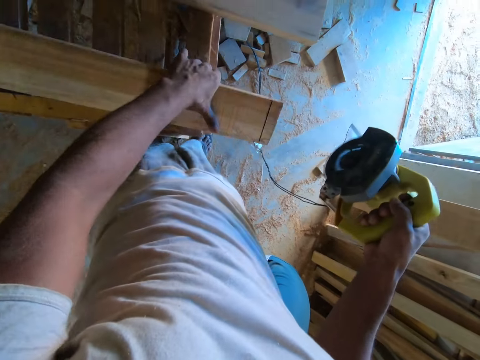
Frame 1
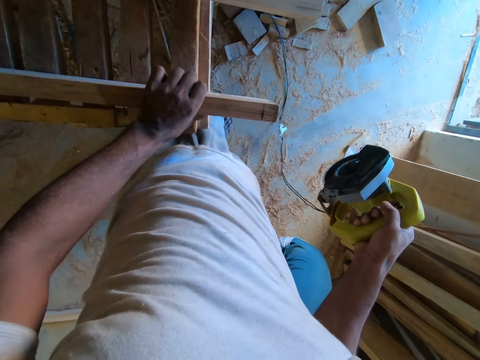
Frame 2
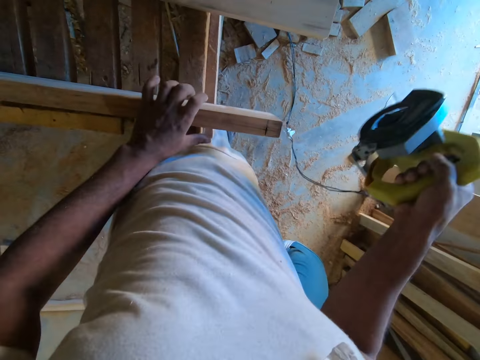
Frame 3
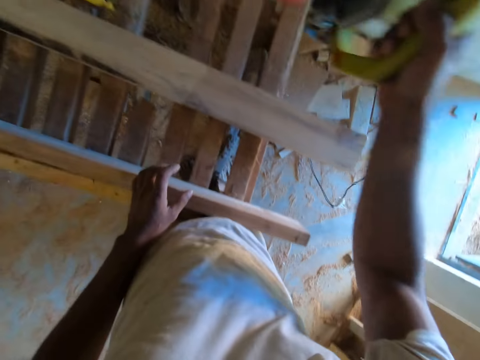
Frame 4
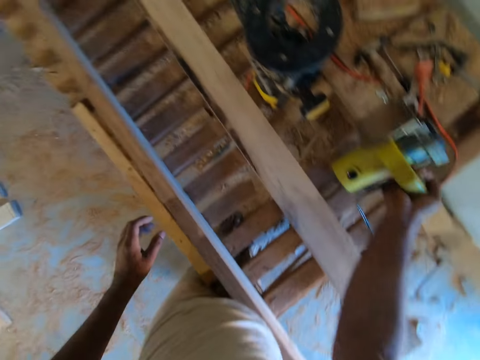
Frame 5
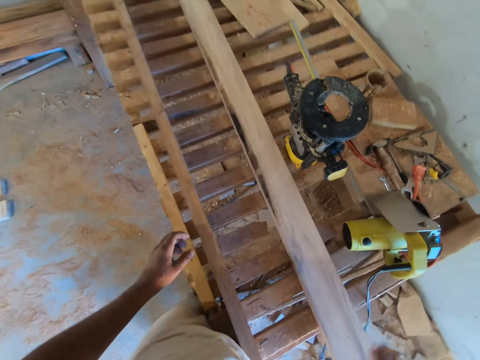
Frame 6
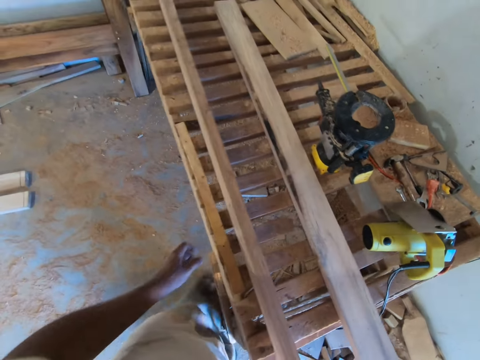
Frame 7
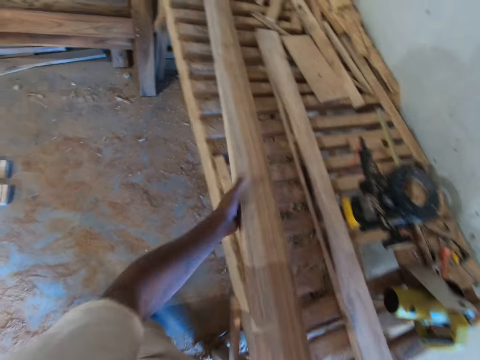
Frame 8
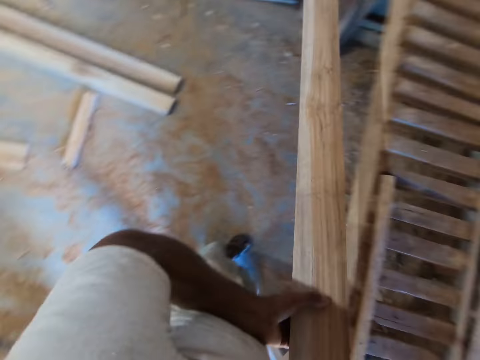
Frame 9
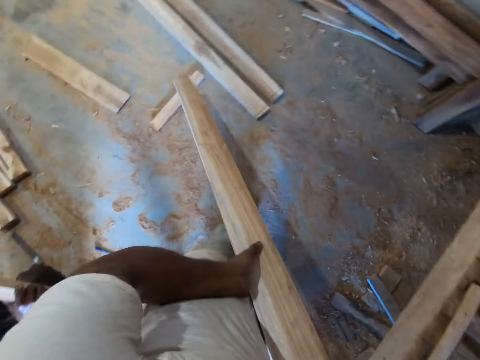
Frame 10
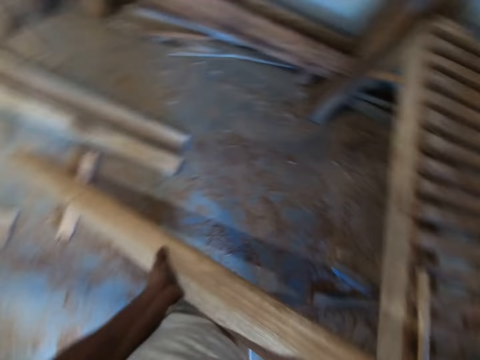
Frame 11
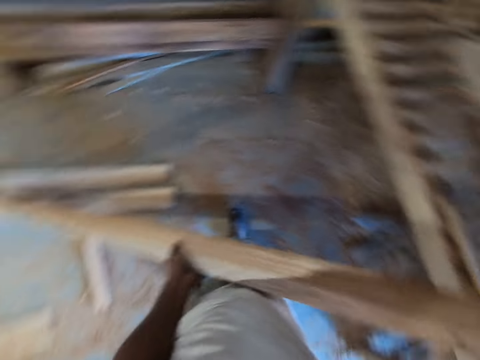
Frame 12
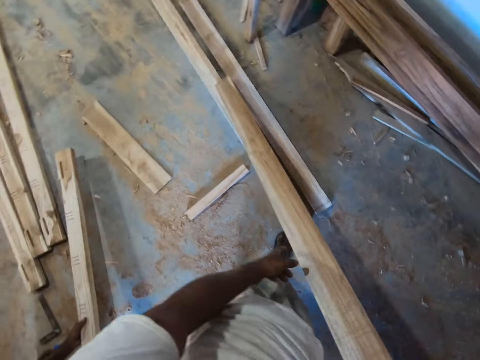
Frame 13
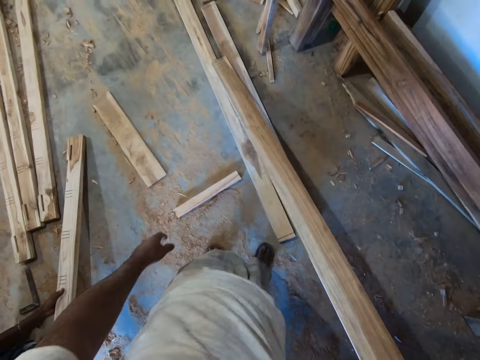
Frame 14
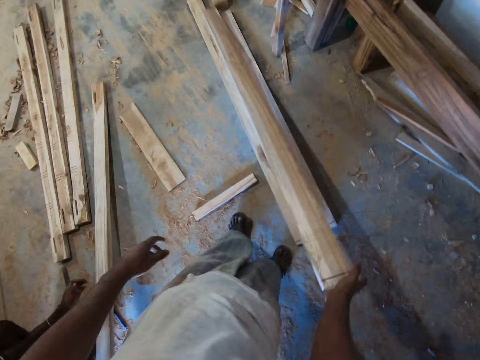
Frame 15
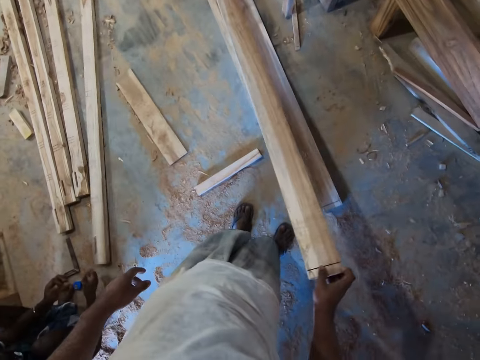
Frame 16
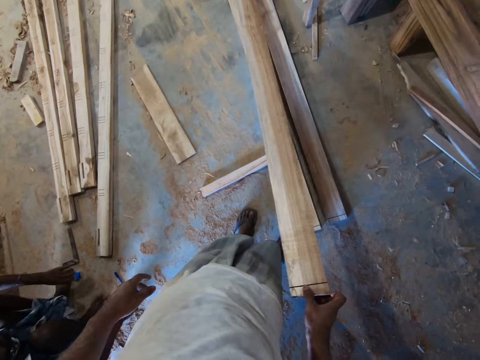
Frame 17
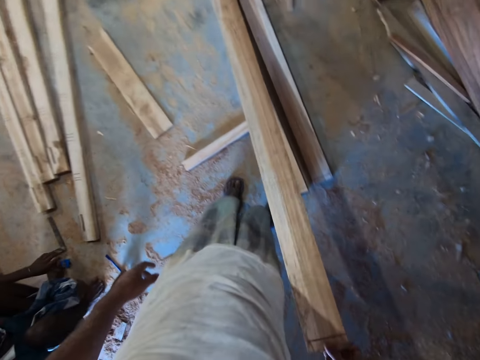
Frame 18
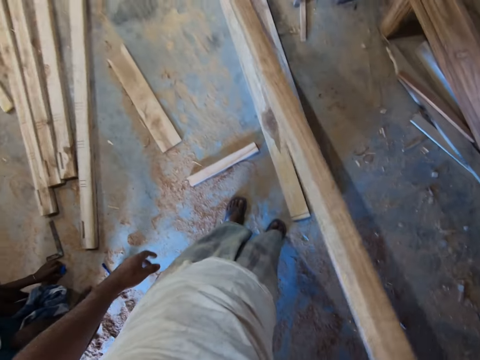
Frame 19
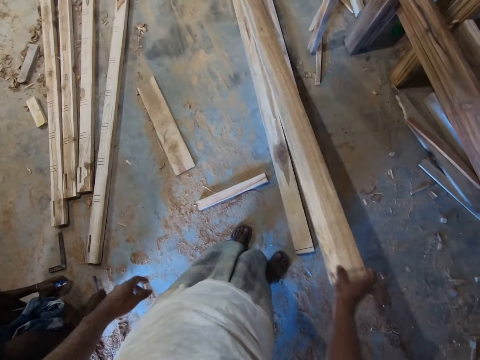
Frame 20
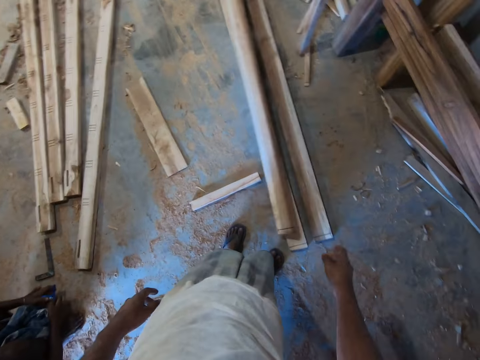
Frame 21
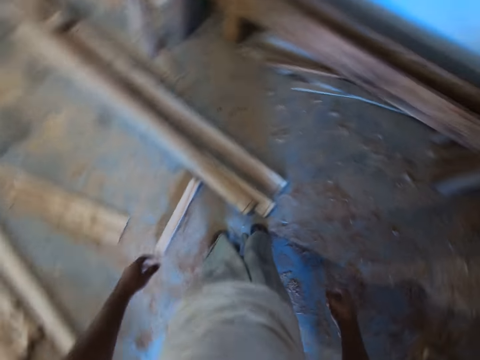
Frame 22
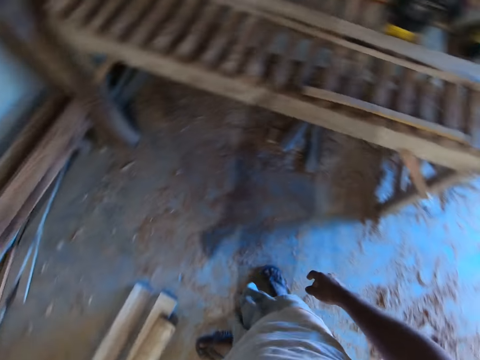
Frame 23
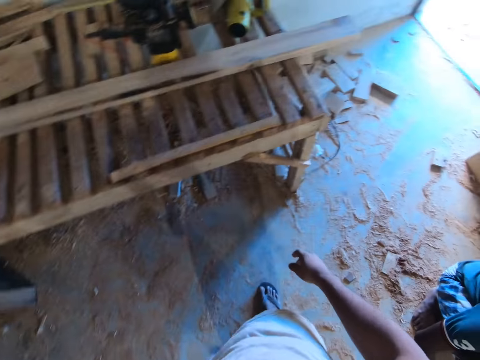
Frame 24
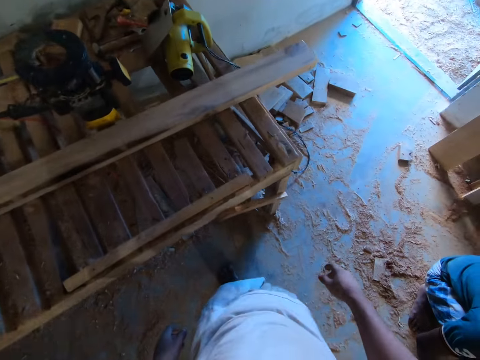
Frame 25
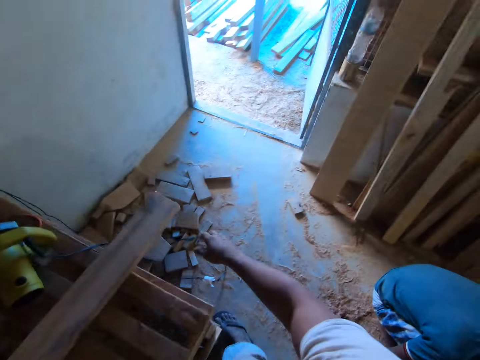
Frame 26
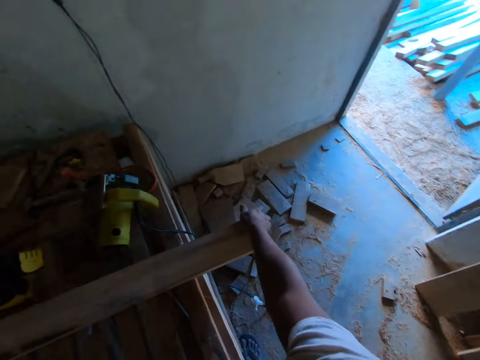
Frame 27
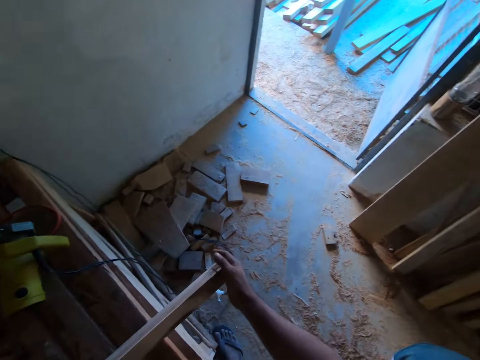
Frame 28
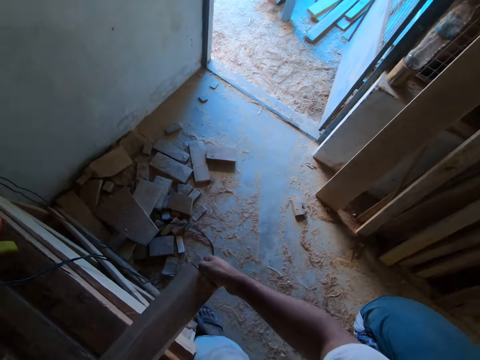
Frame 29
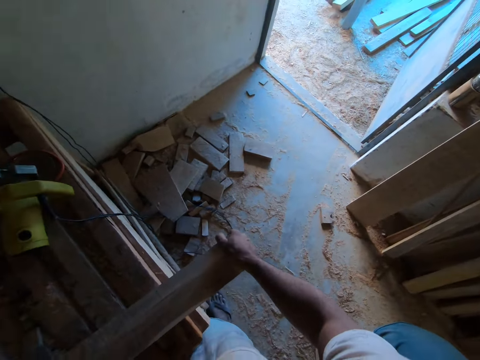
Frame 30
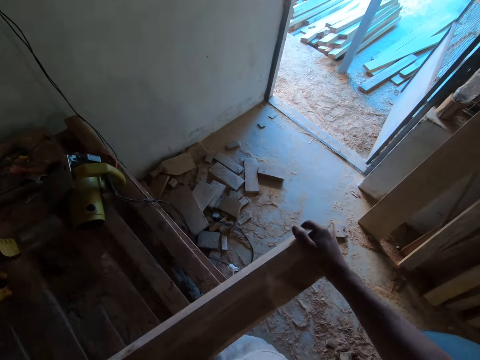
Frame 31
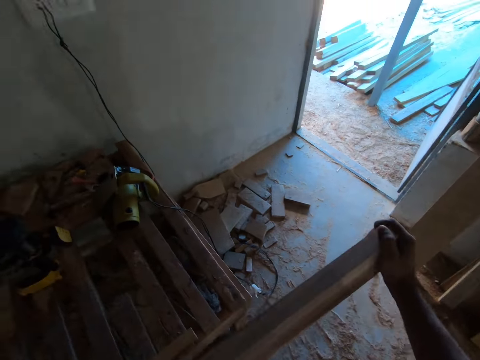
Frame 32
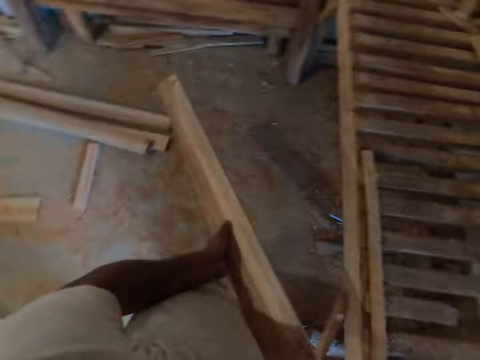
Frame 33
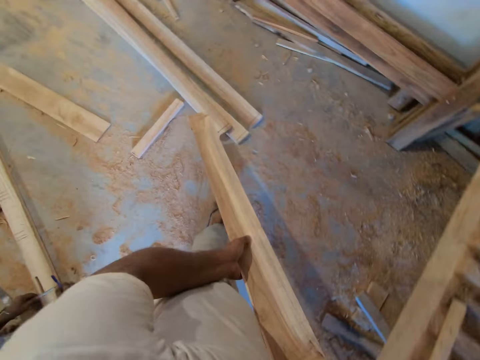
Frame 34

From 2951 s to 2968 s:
The camera wearer places the circular saw in his right hand on the table. He carries the wood from the table to the floor with both hands. He picks up the wood. He puts down the wood. He slides the wood. He drops the wood on the woods on the floor with his right hand. He walks. He carries the wood from the table to the floor with both hands. He holds the wood. He looks at the wood. He lifts the wood.

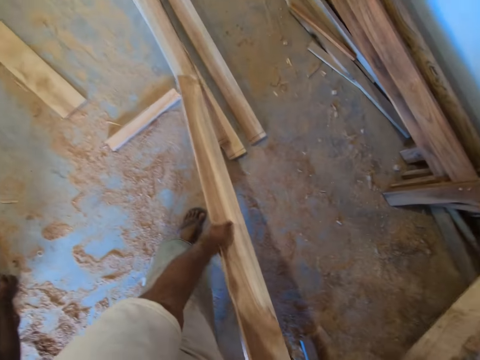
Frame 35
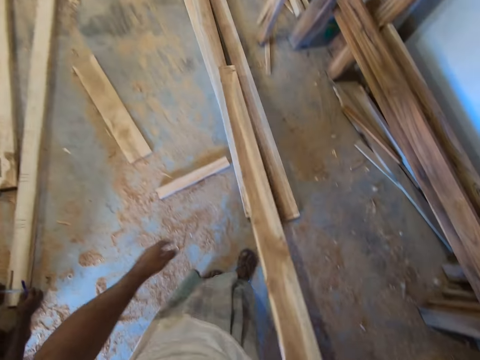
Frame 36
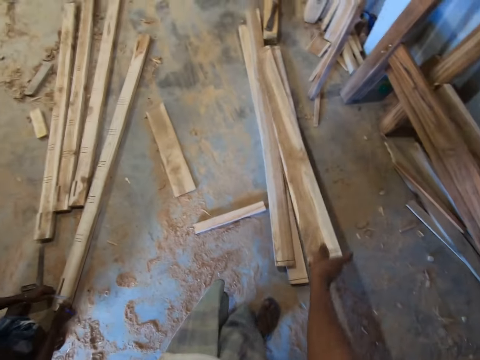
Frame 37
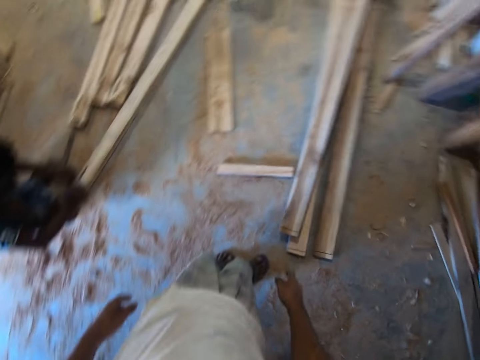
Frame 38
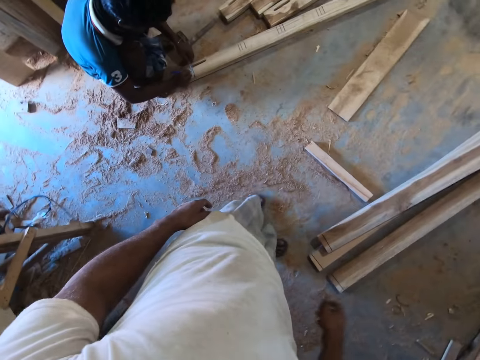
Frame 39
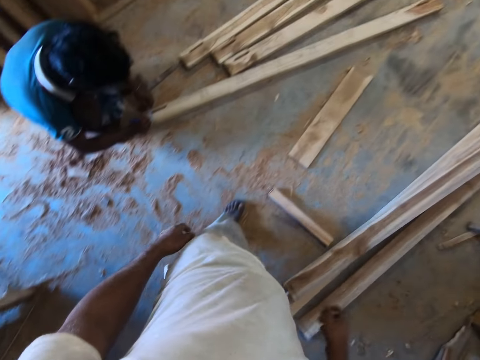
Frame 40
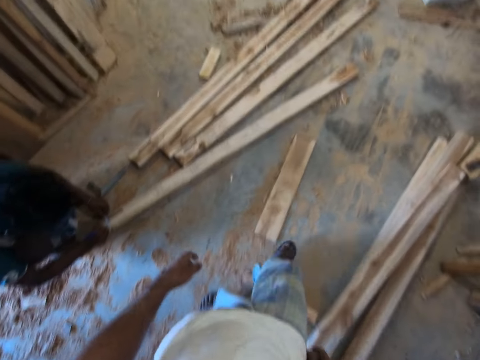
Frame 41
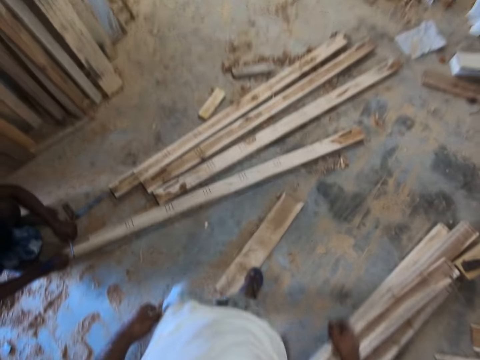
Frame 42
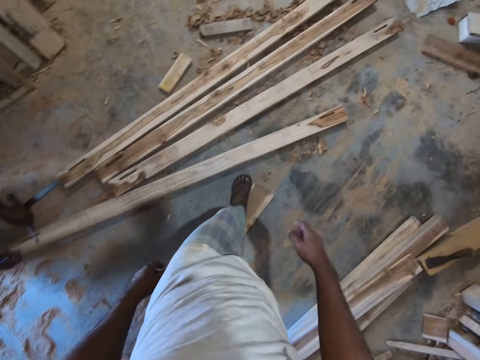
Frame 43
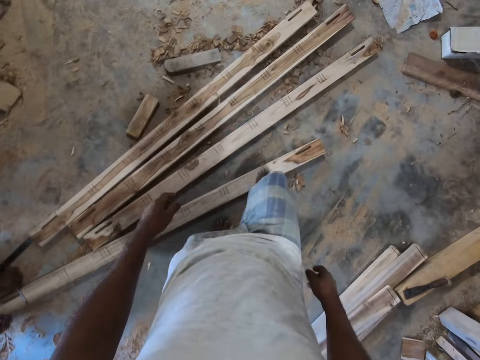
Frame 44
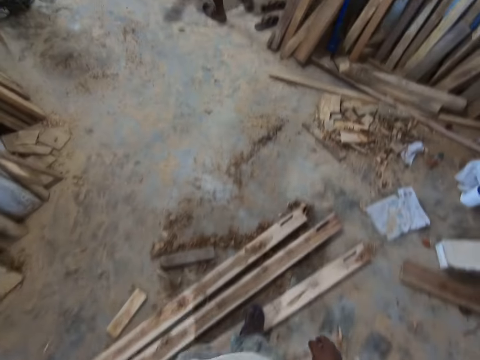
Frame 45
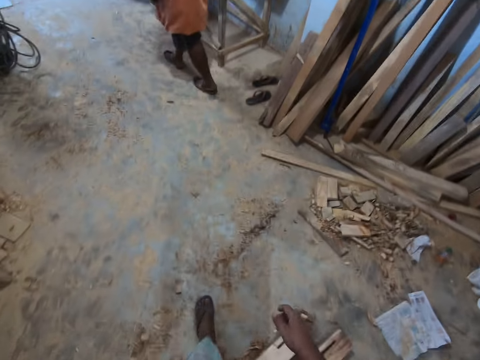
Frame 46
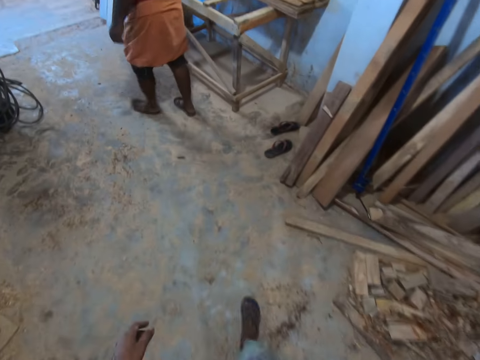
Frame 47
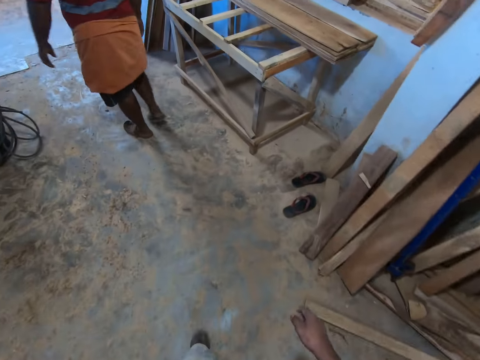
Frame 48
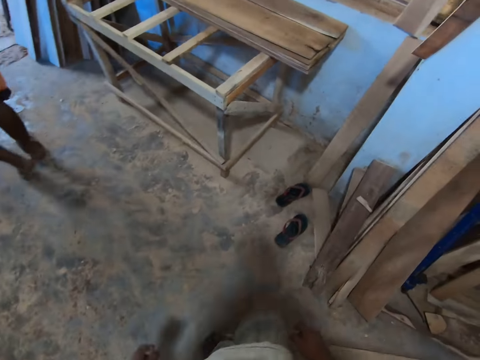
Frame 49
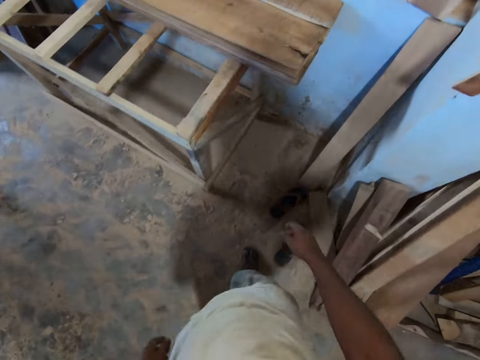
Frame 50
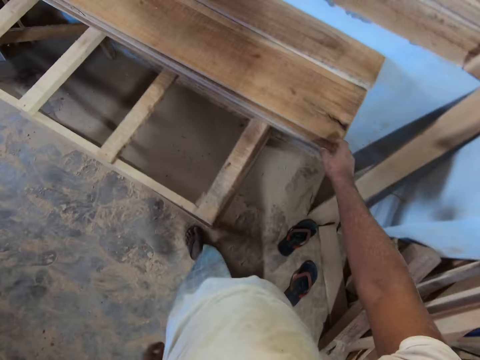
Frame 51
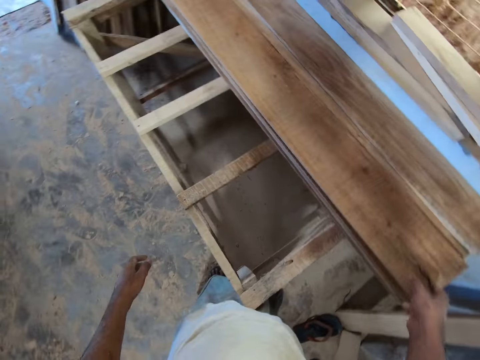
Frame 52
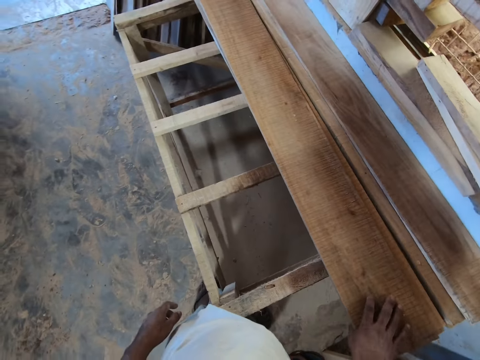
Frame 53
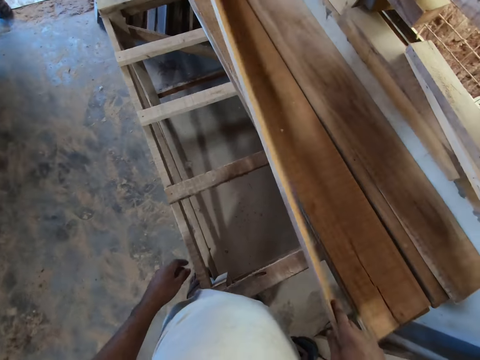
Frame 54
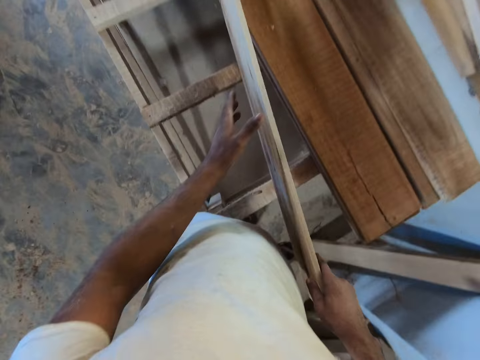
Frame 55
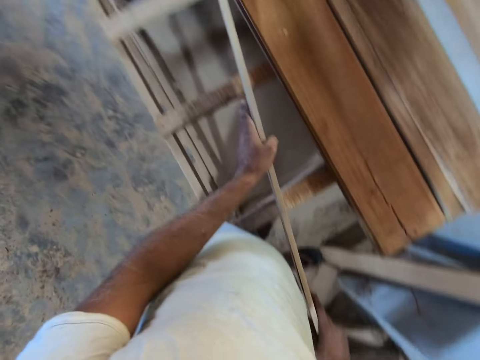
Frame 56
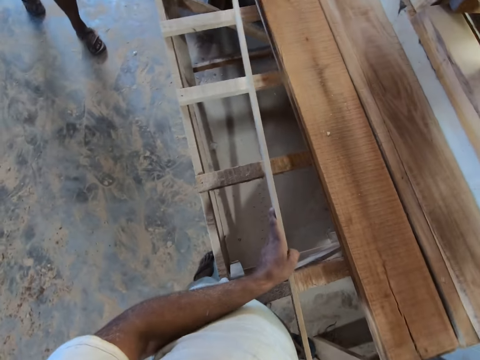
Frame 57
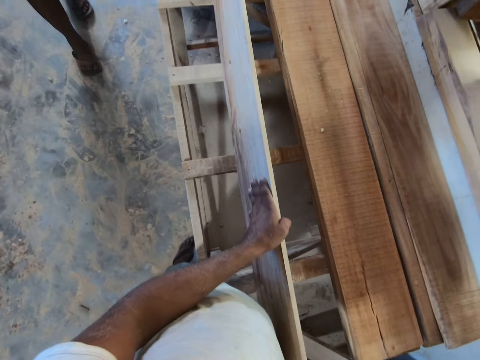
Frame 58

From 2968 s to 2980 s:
The camera wearer puts down the wood. He slides the wood. He drops the wood on the woods on the floor with his right hand. He walks to a table. He speaks to a man. He carries a plank from the table with his right hand. He touches the wood. He holds the plank on the table with both hands. He picks up the wood.
